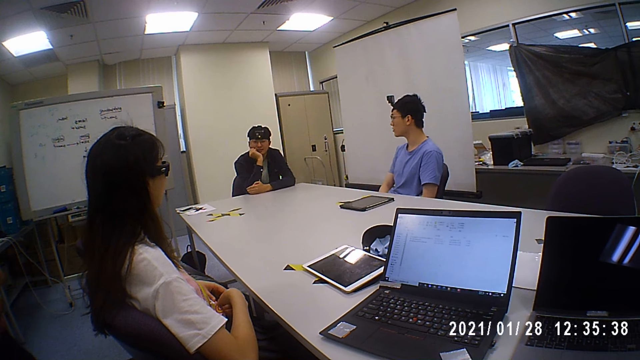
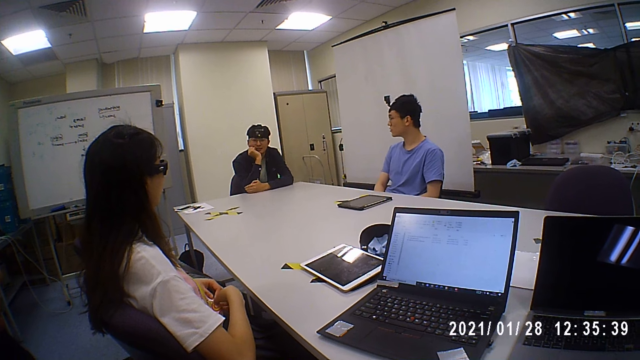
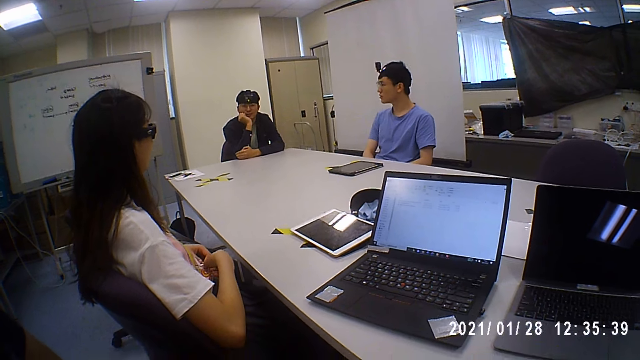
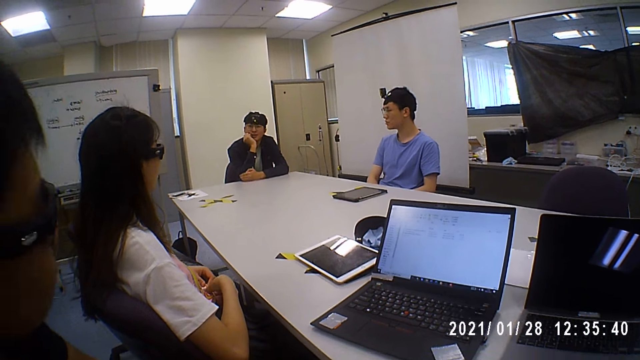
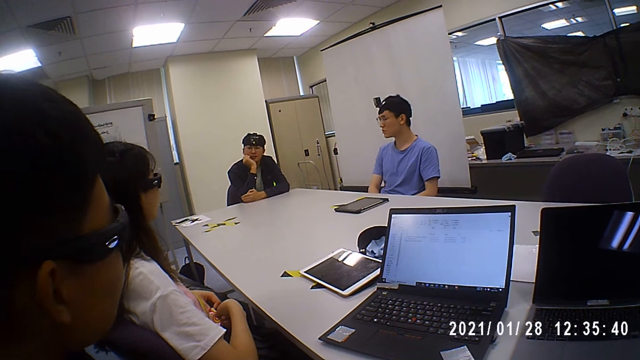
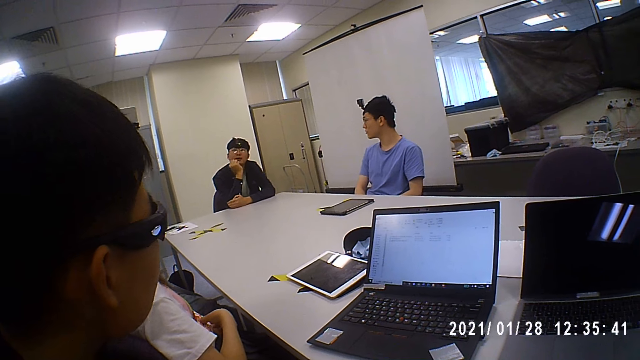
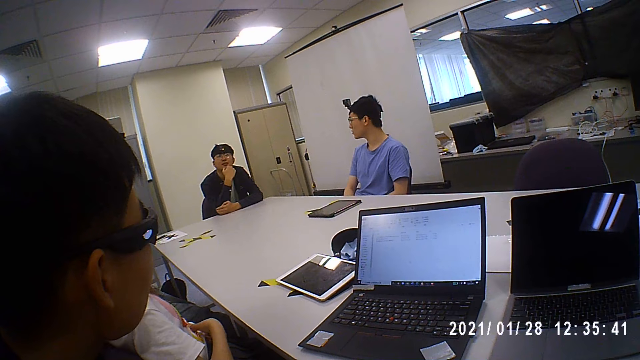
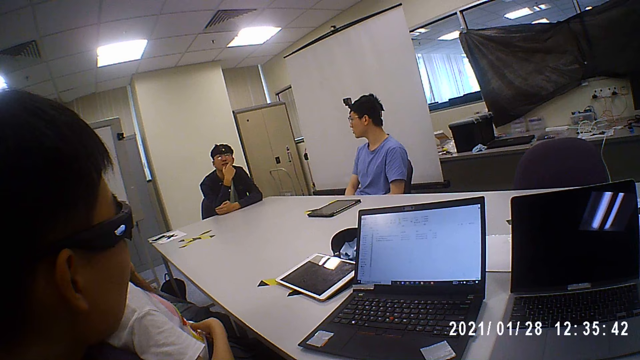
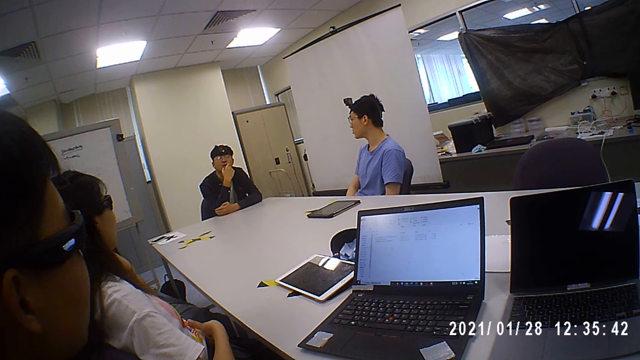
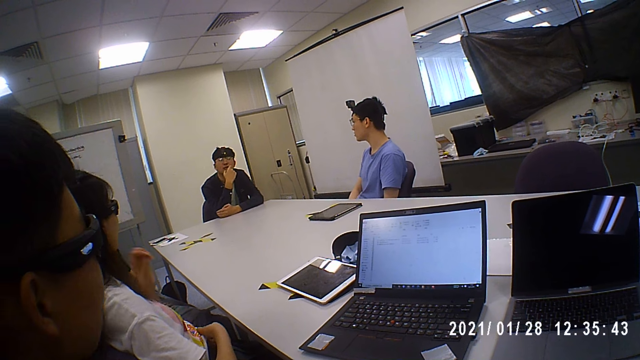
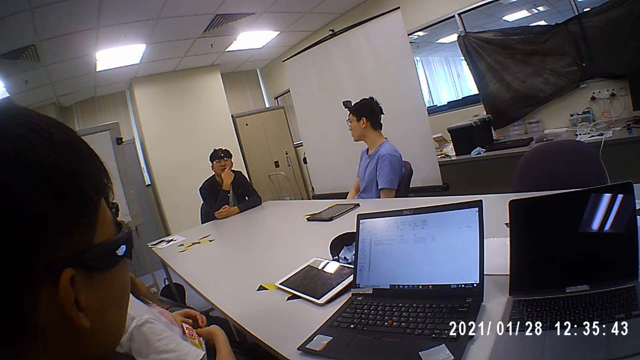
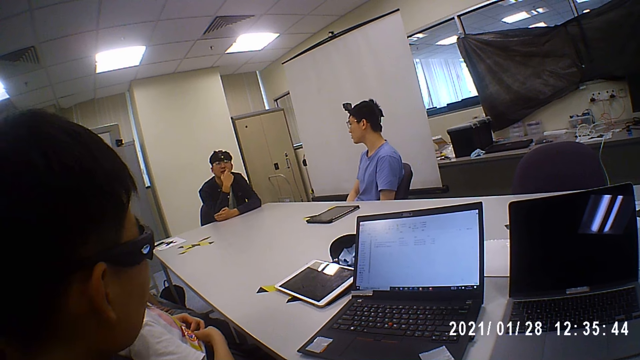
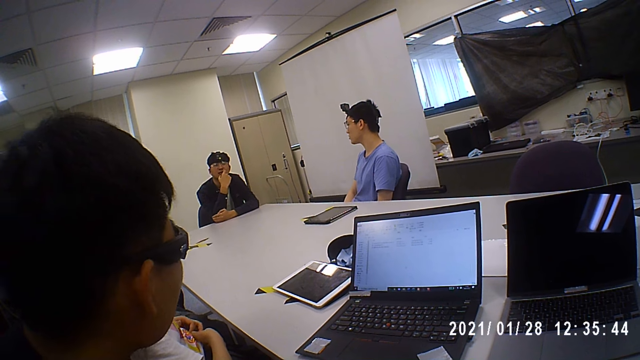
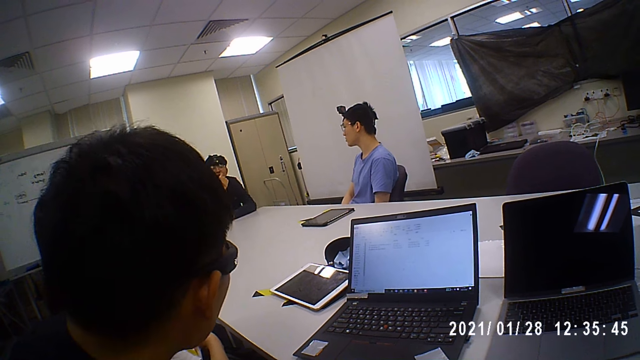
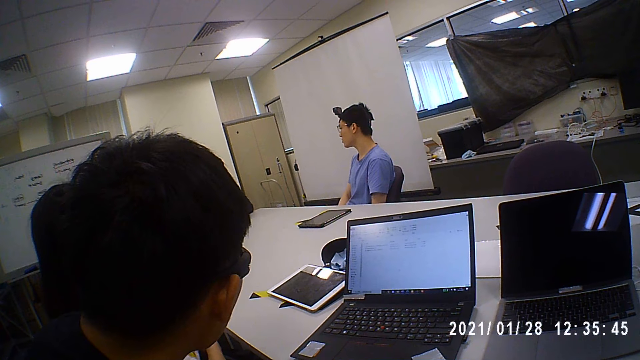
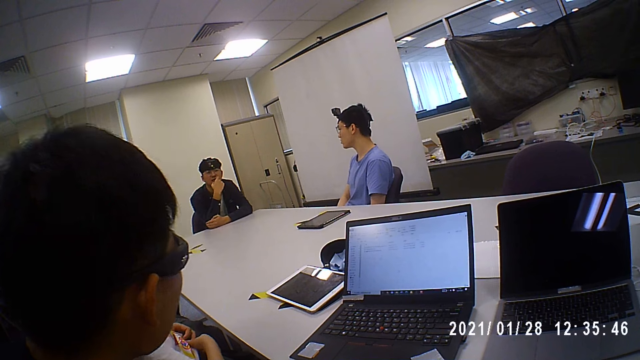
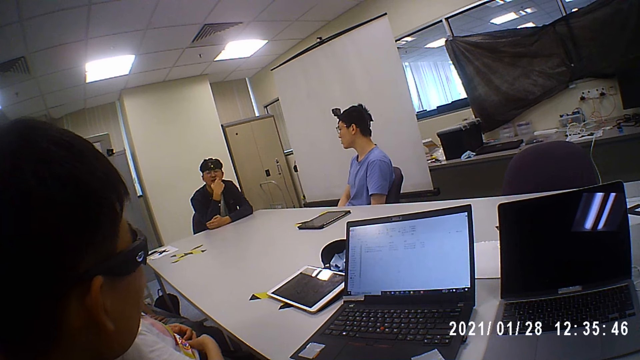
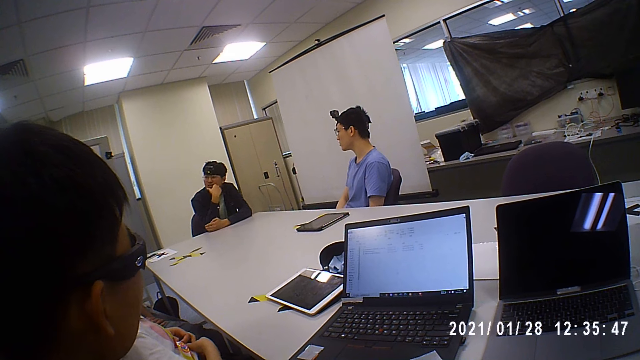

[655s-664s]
The woman fiddles with her shirt.

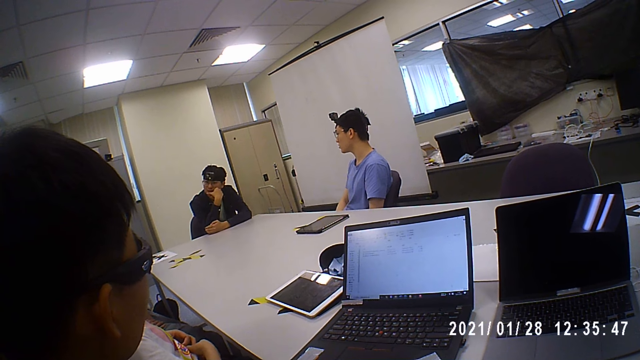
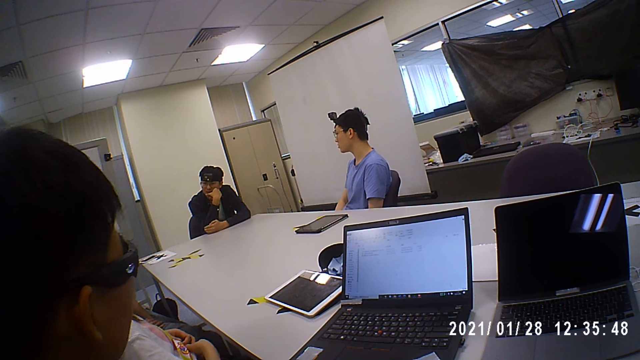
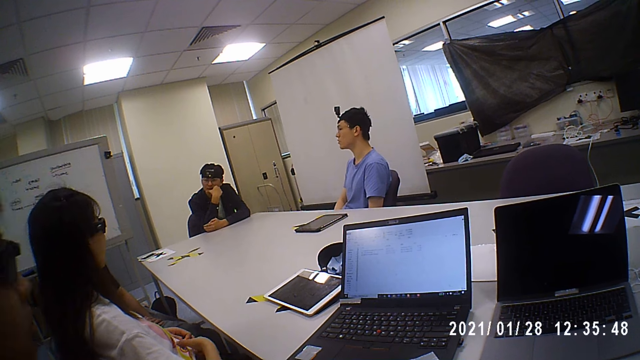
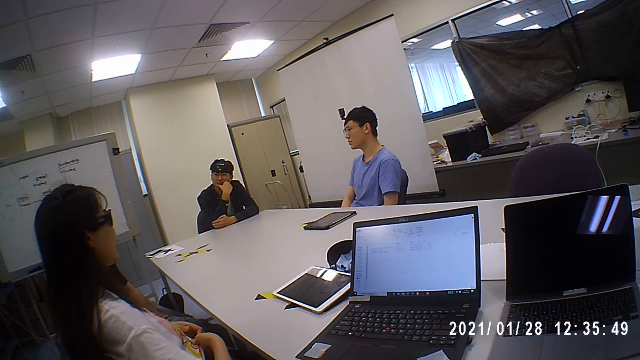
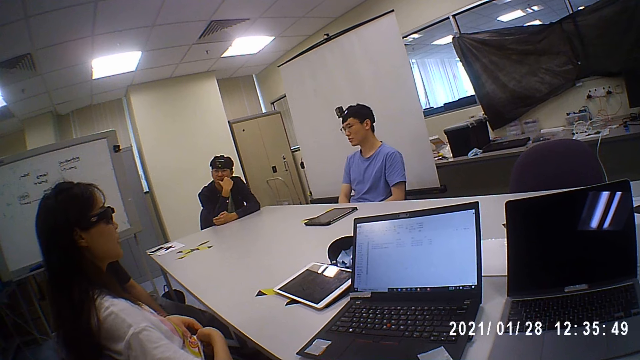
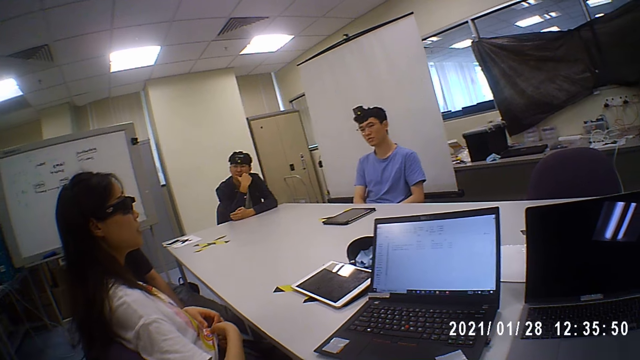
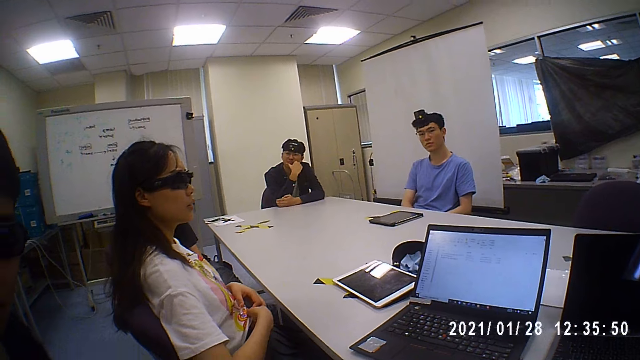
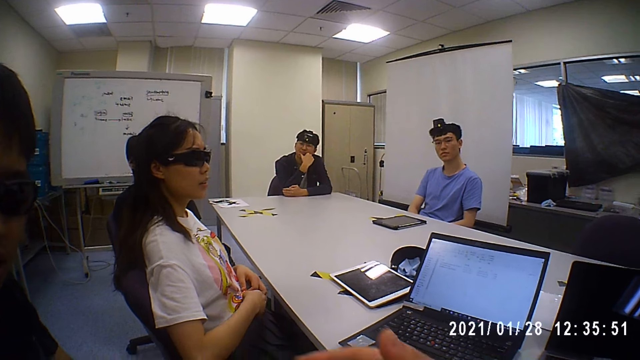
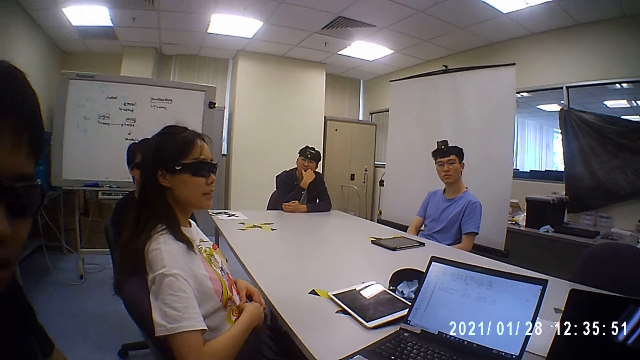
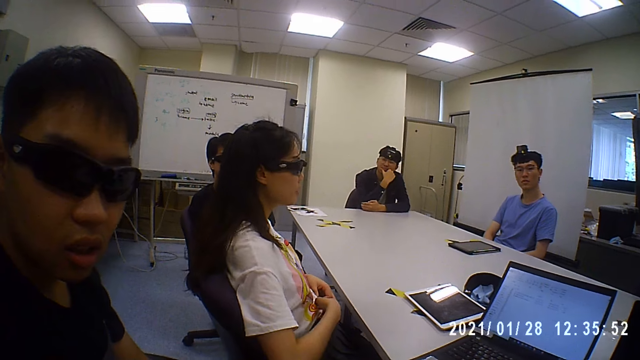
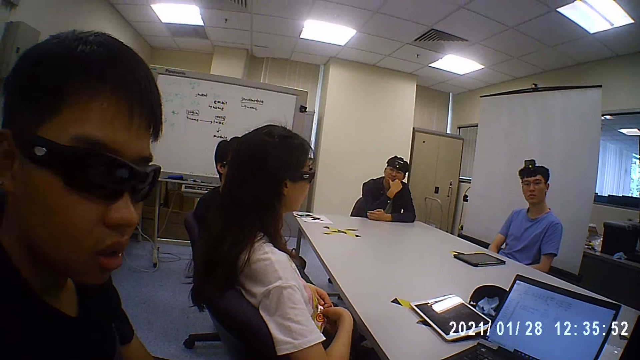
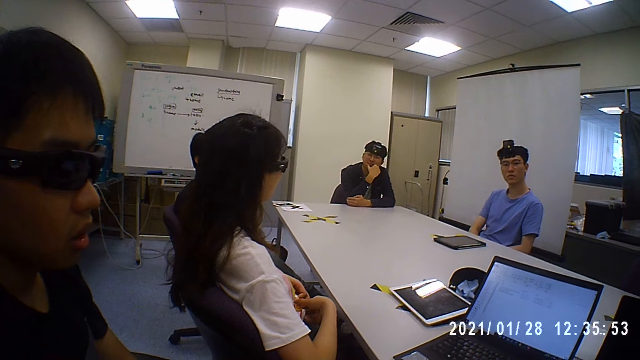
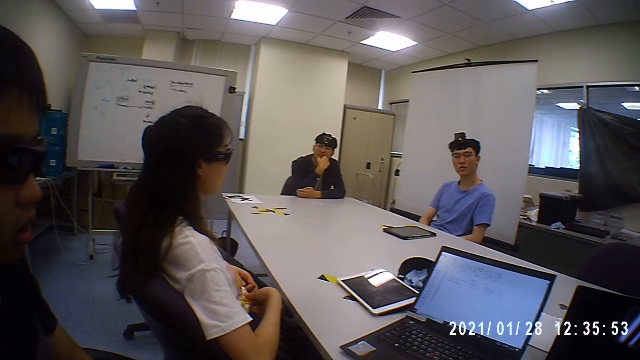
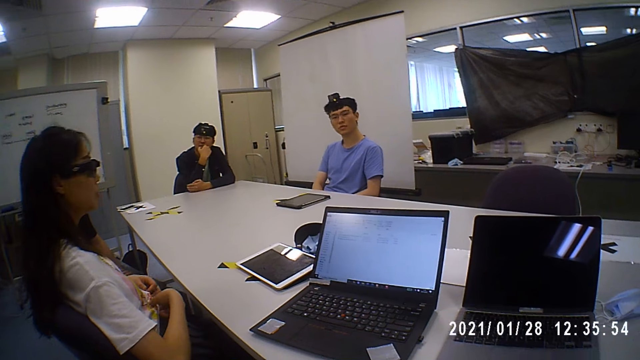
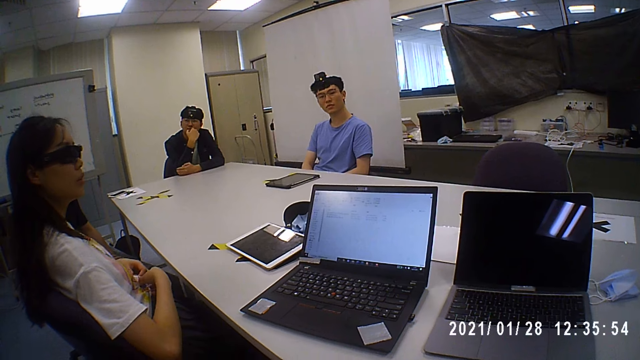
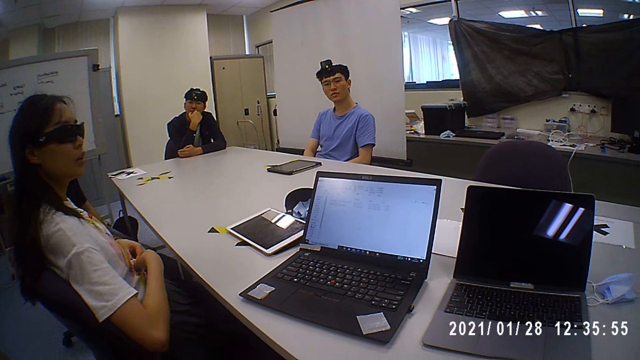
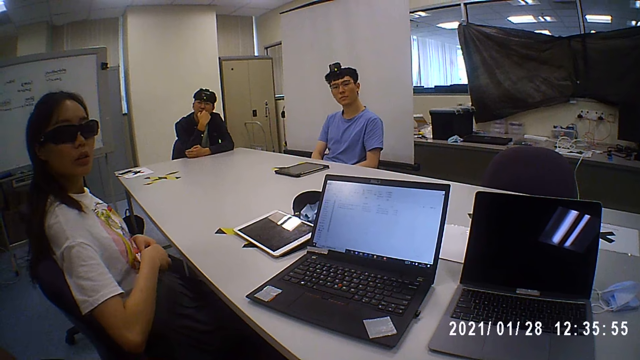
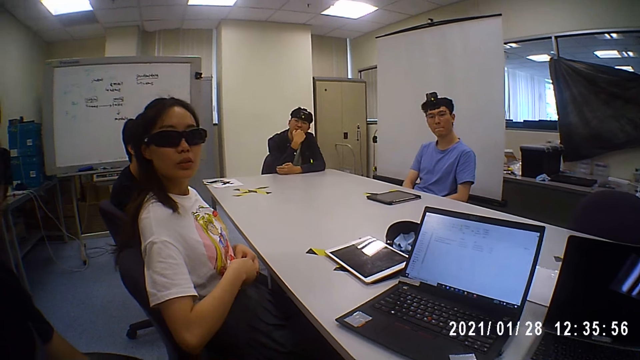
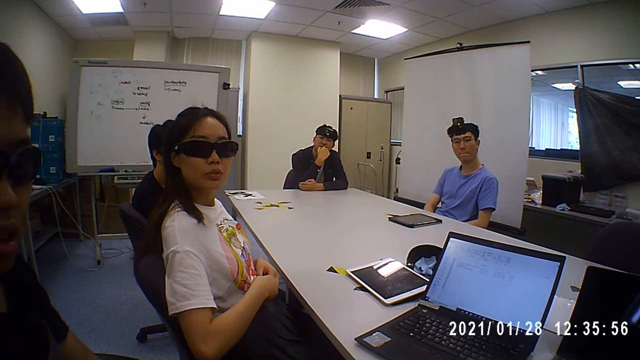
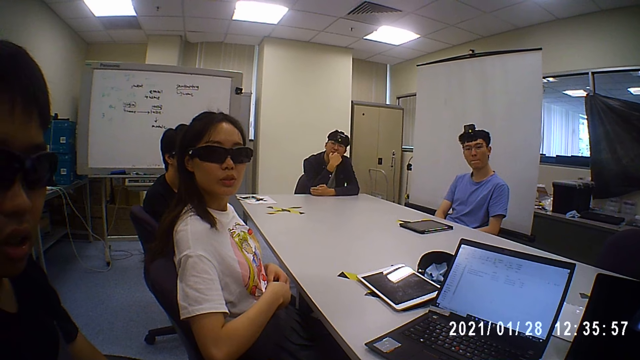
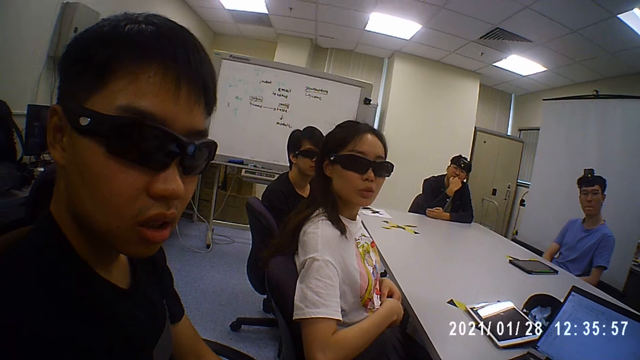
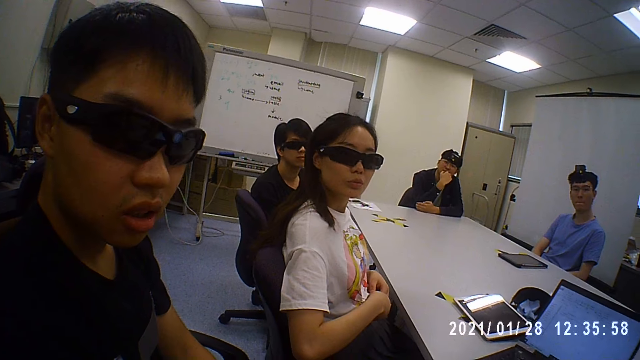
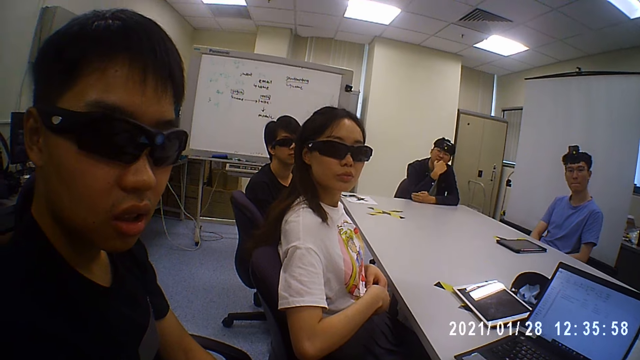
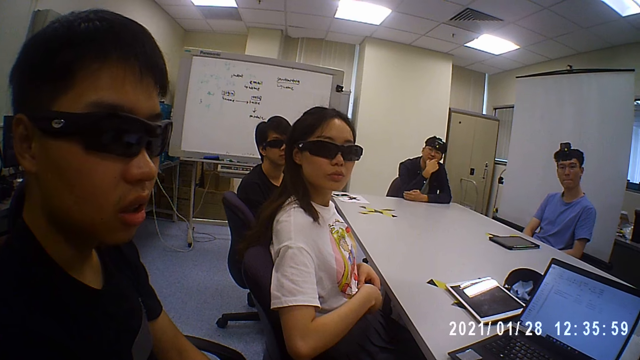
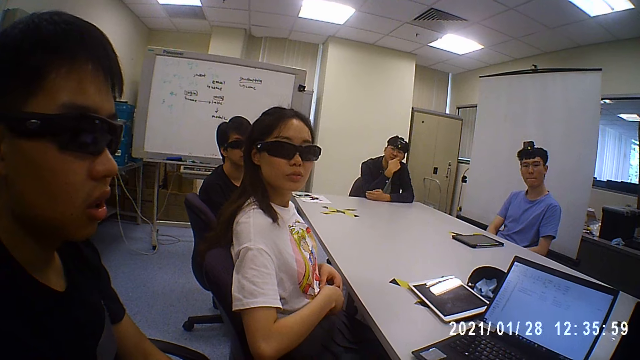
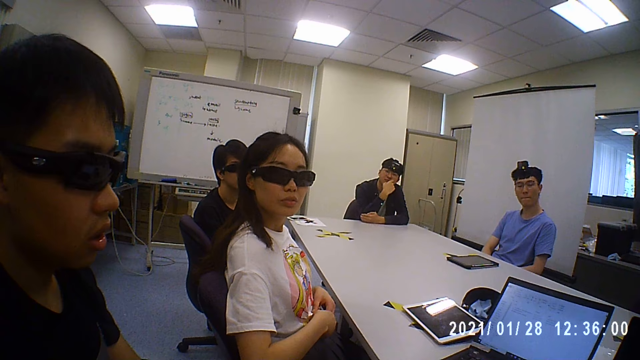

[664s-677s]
The camera wearer converses with the group of people. They look at colleagues.
